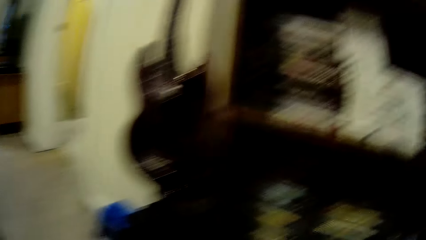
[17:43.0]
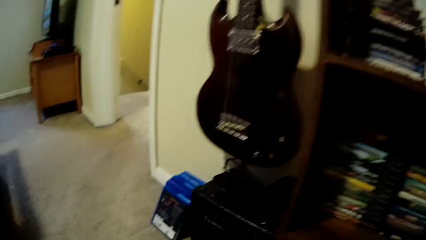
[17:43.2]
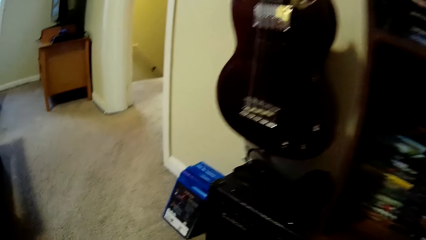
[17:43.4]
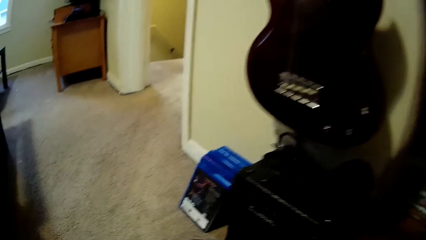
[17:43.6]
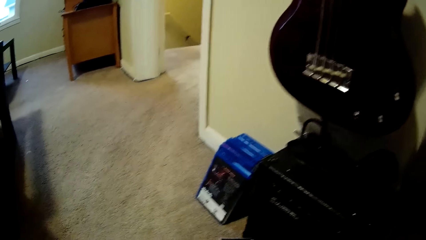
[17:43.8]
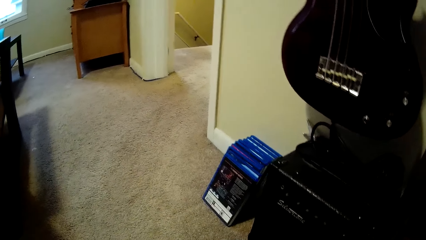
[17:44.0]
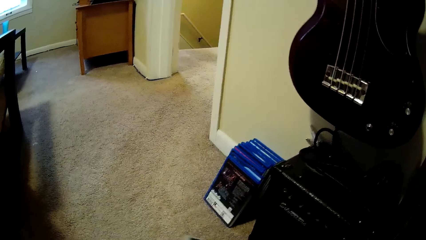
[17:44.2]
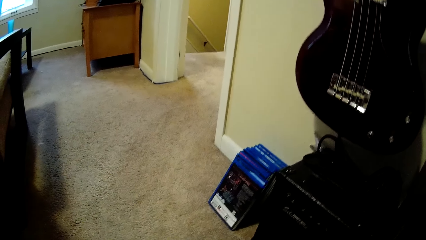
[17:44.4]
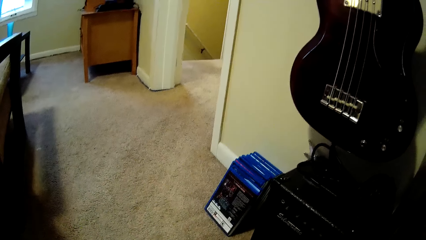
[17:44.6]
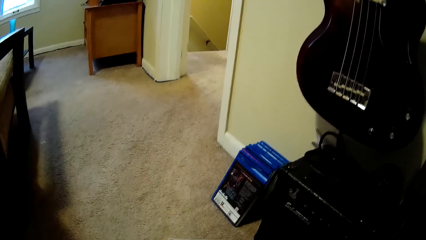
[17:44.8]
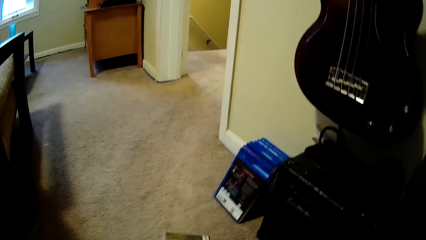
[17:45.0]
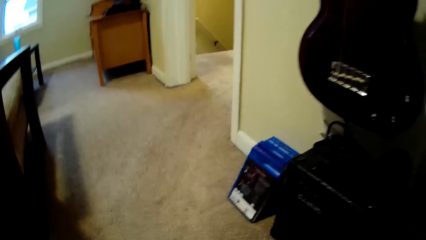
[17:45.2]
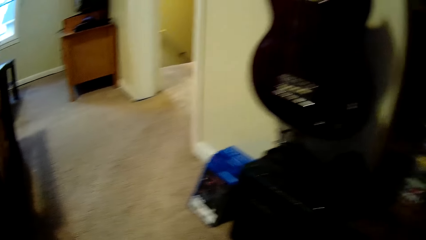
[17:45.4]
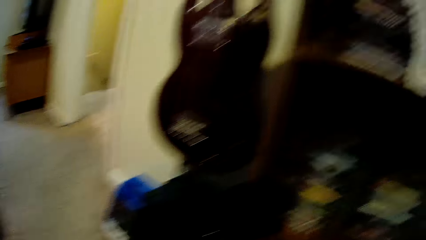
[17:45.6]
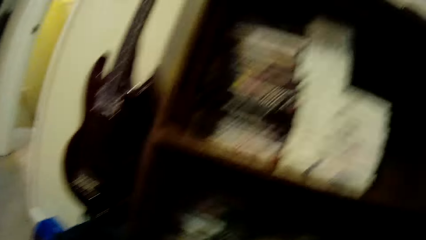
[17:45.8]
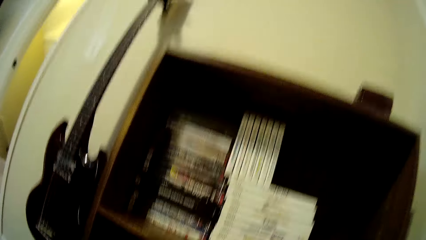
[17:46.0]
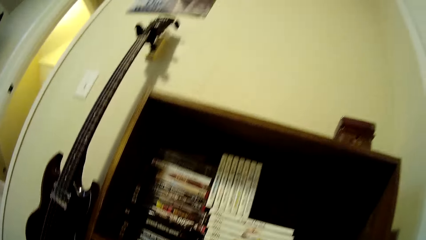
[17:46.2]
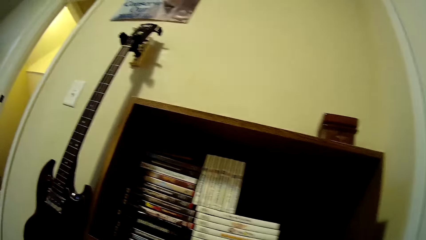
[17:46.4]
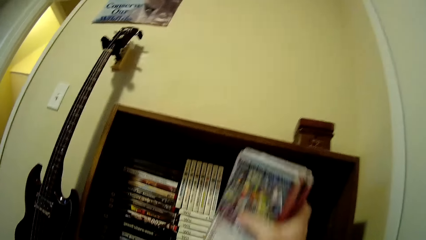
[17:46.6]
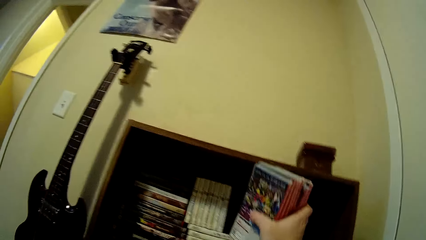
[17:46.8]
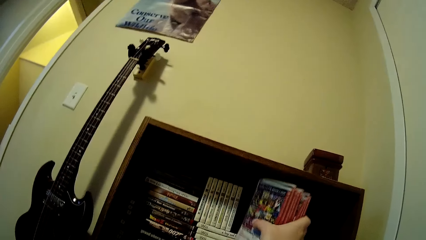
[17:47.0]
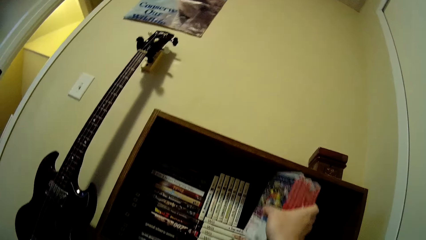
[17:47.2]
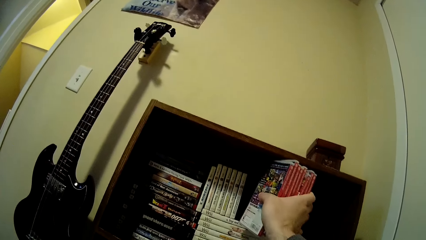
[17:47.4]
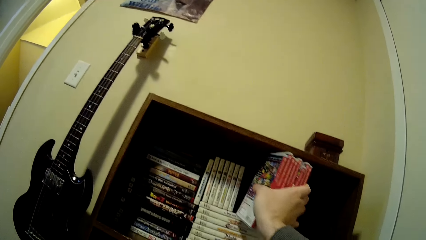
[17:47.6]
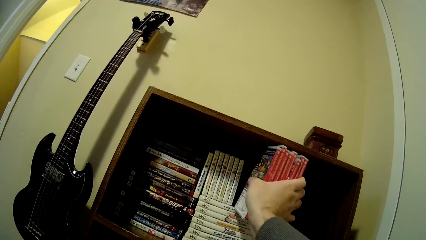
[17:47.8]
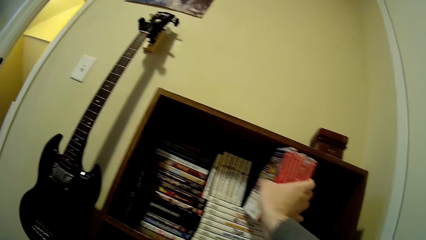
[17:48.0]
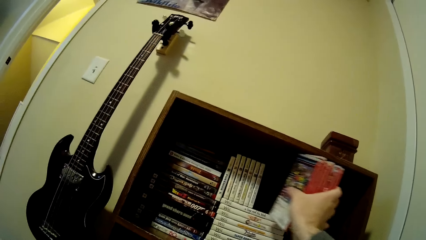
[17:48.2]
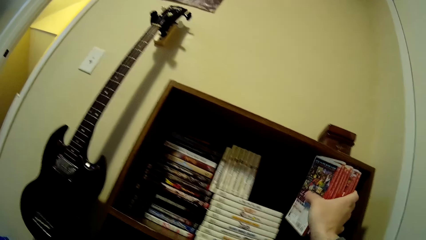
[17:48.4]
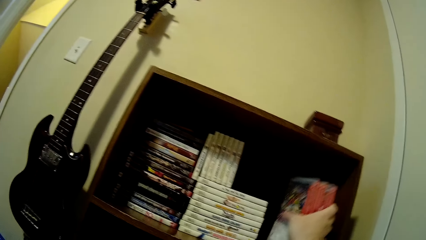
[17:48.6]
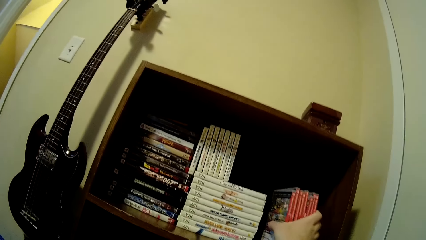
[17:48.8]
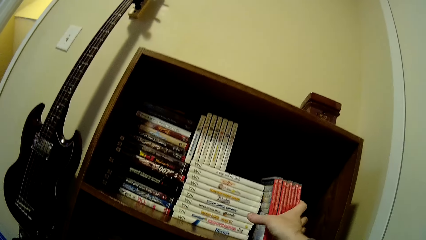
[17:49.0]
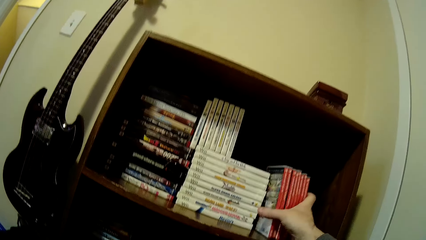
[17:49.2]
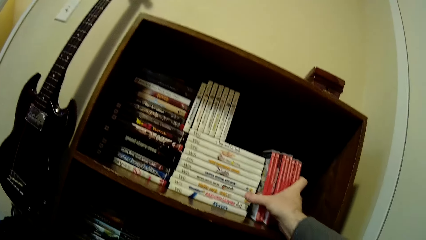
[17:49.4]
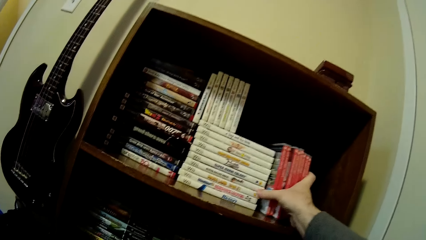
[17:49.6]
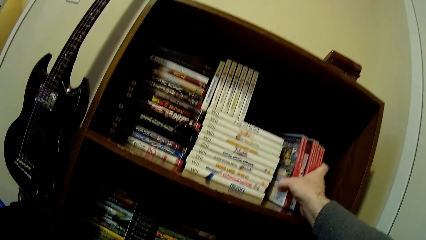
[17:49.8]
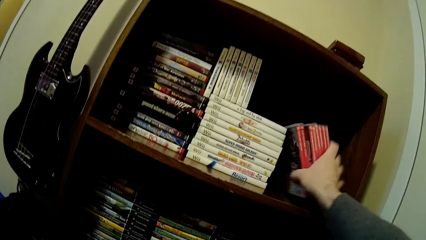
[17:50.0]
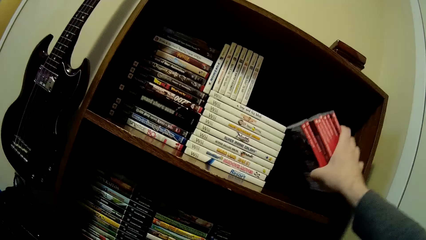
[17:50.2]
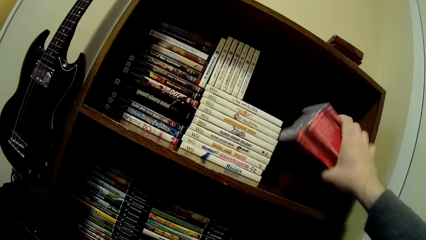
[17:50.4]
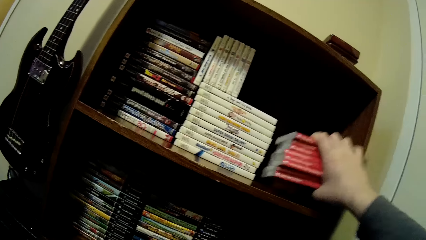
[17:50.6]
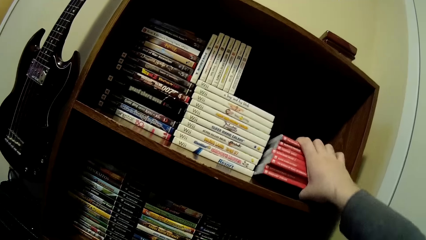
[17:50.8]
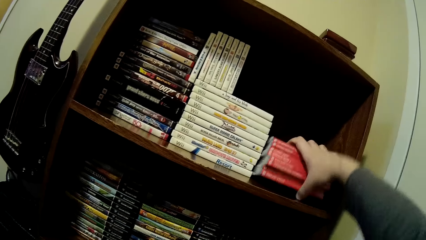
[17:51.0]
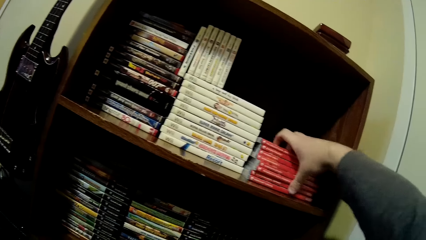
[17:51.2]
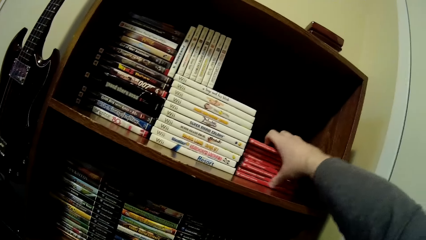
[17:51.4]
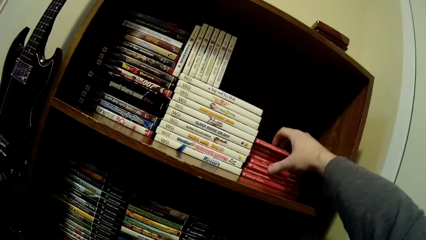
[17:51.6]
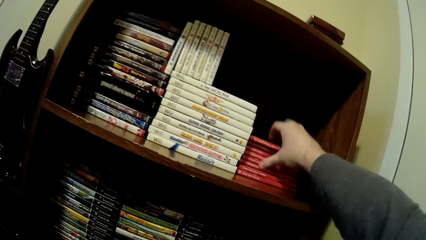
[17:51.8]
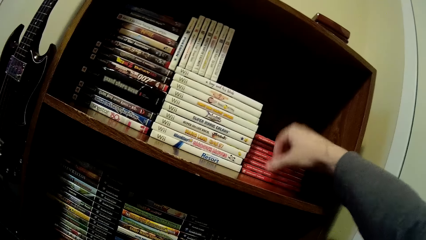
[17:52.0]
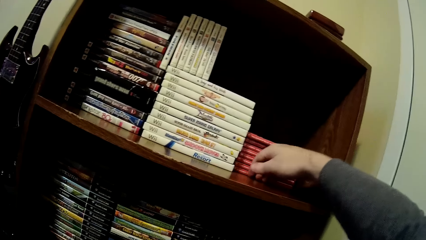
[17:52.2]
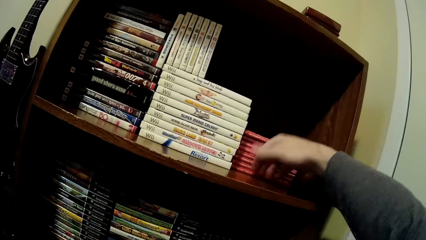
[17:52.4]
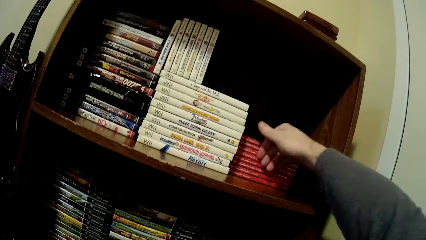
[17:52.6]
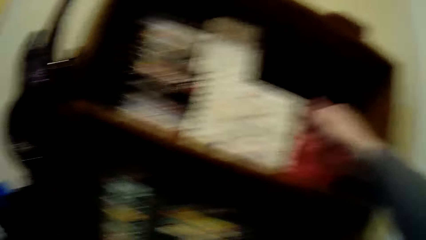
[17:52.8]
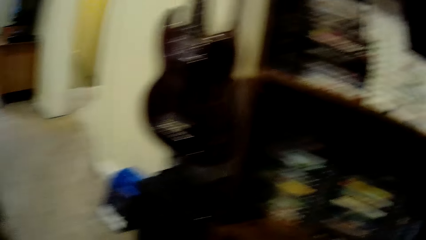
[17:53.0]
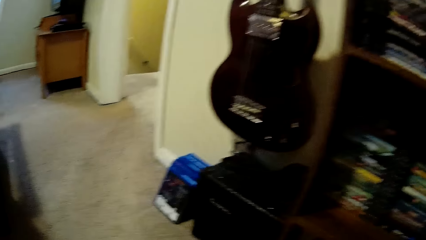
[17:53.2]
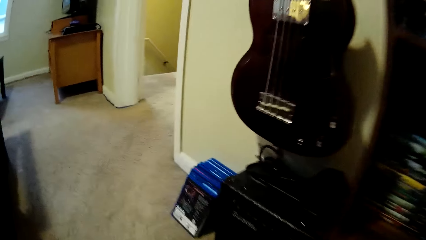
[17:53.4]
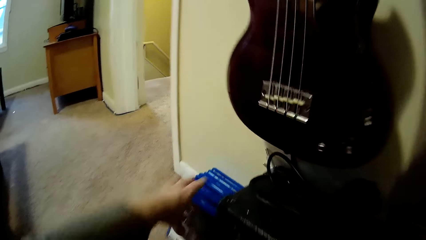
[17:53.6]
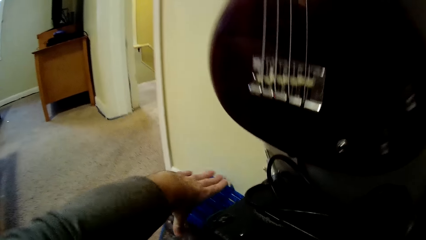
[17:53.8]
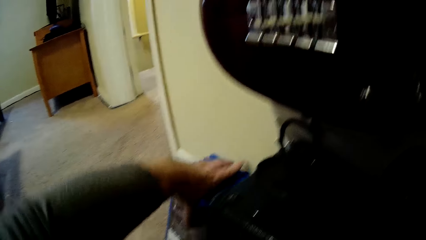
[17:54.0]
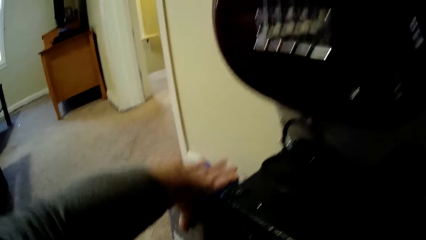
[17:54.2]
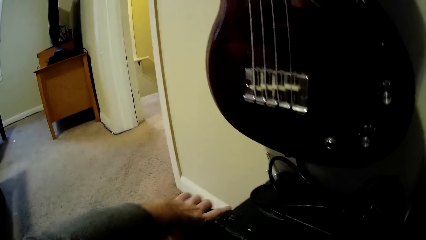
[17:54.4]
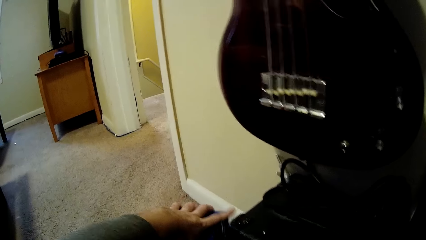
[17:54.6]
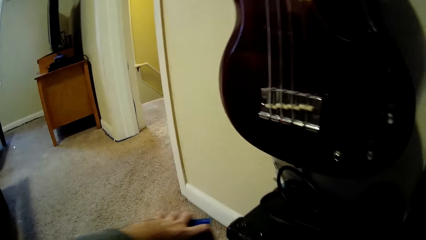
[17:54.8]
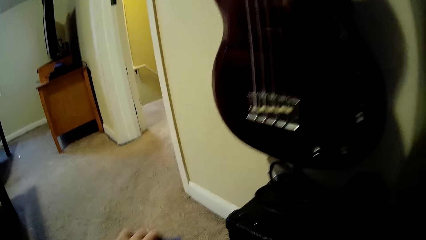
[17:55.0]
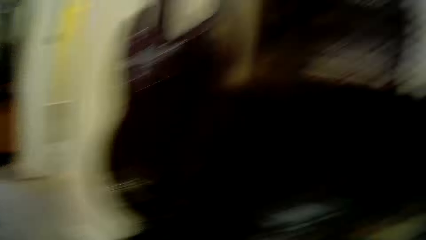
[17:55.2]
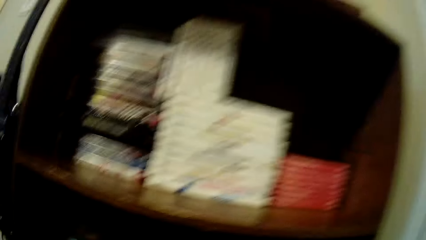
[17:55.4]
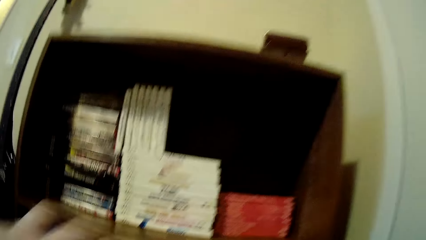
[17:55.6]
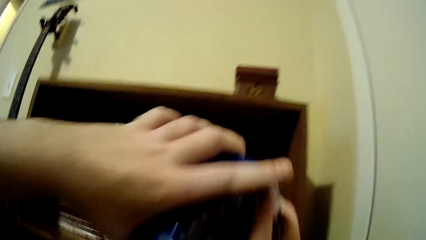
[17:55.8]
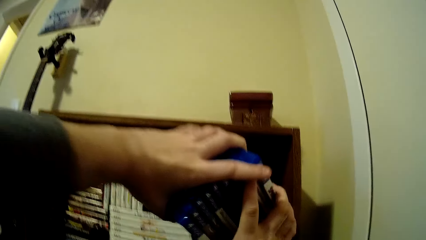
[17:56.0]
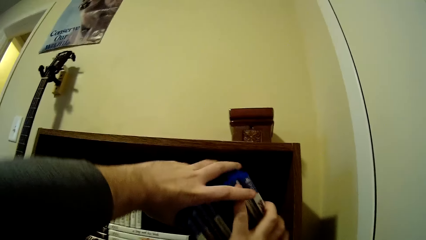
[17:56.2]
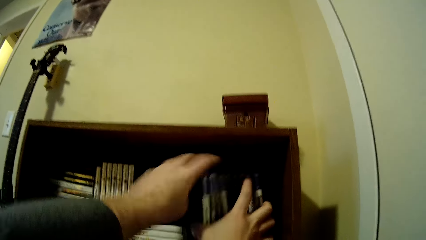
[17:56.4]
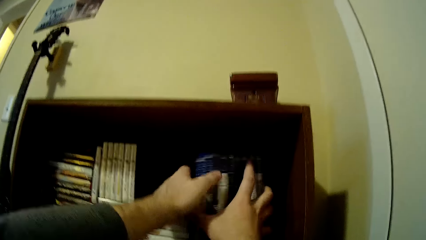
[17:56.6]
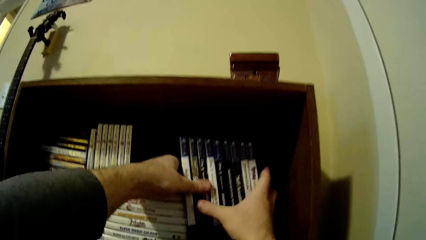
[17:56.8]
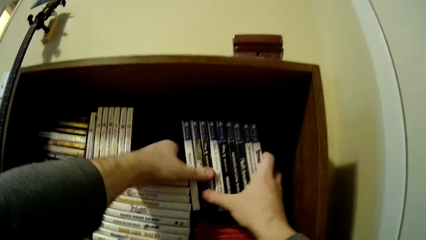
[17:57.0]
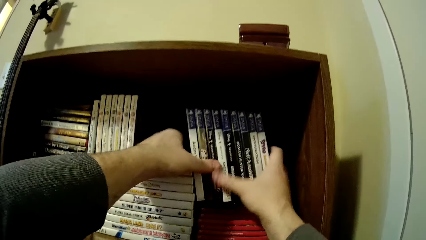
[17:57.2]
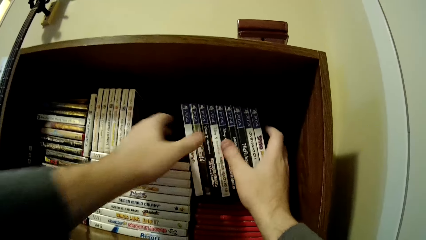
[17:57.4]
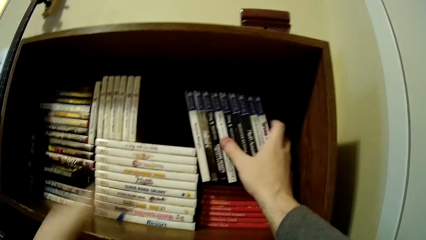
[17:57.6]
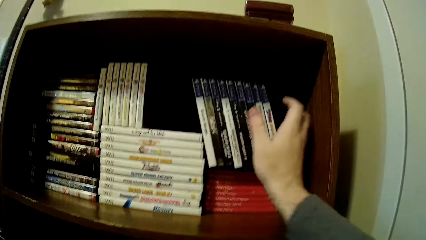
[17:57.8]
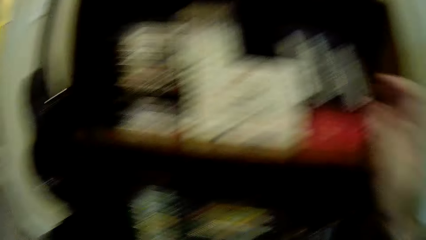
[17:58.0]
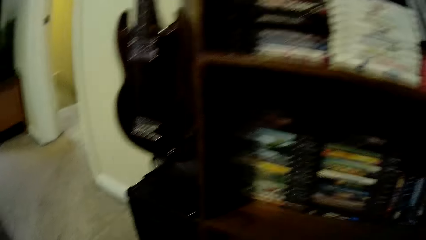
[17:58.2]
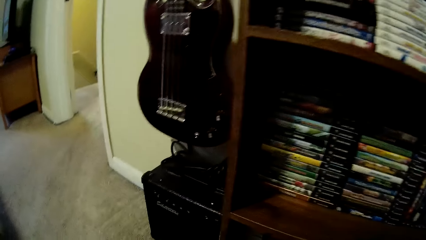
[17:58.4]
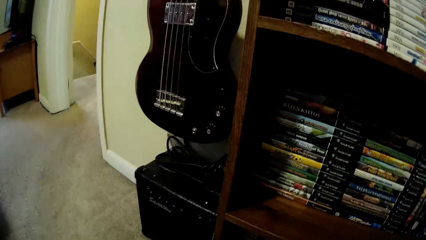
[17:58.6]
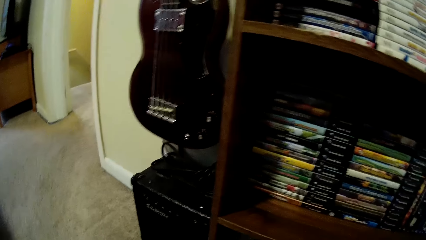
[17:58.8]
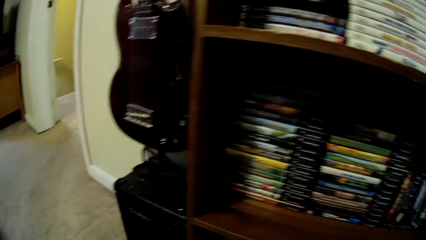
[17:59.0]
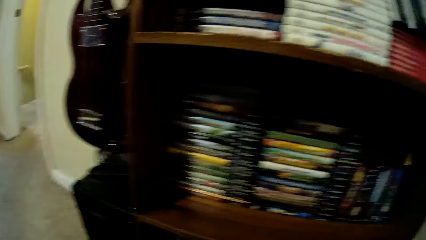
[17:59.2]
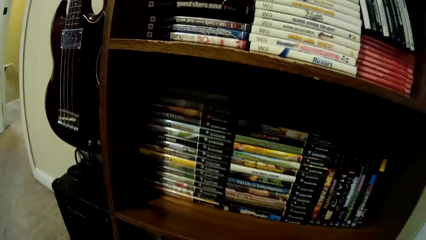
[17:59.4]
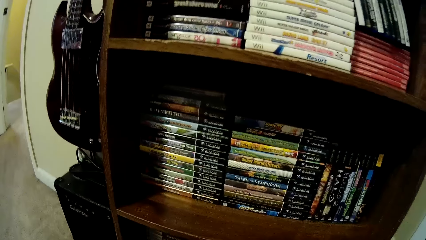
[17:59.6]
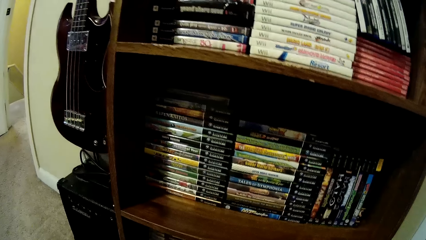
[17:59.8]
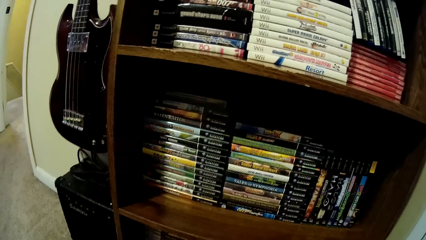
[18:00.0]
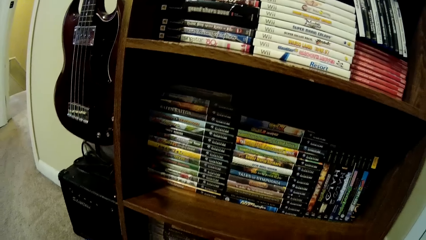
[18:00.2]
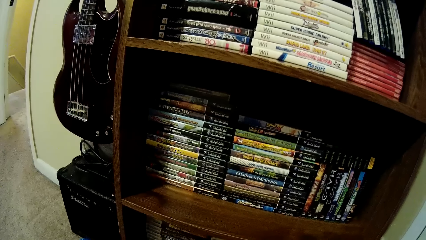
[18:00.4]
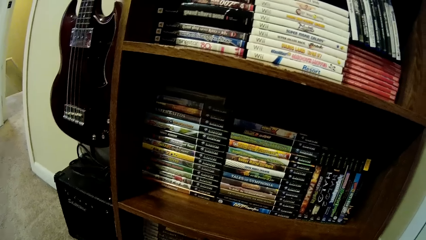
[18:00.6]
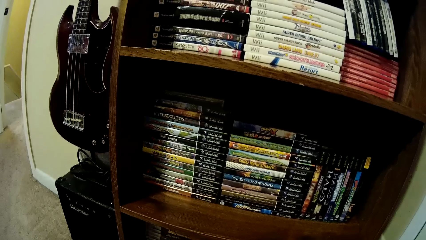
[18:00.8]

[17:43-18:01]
The camera wearer puts video cassette box cases or books in the shelf. They arrange the books on the shelf. They pick up the books from the floor. They put the books on the shelf. They arrange the books on the shelf. They look around a room.
